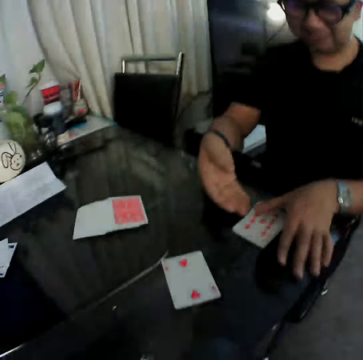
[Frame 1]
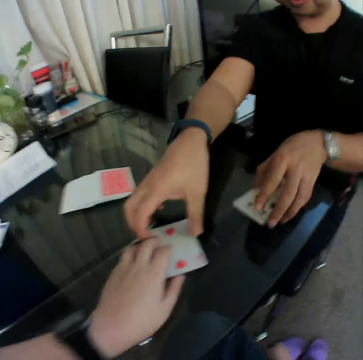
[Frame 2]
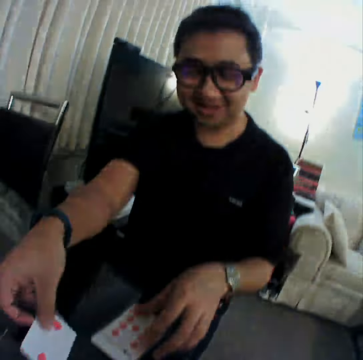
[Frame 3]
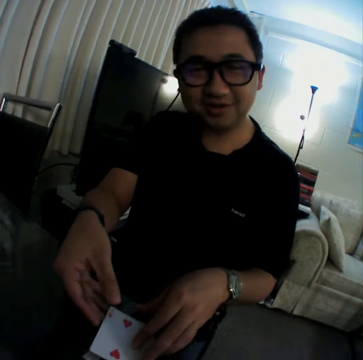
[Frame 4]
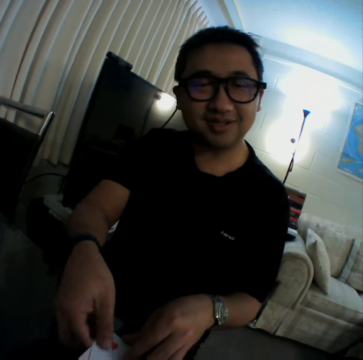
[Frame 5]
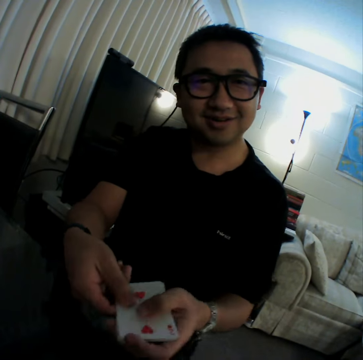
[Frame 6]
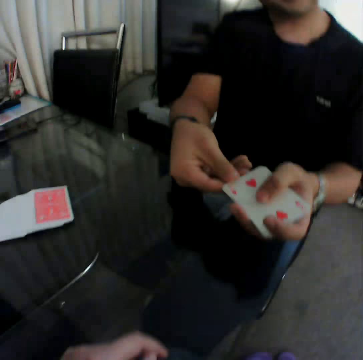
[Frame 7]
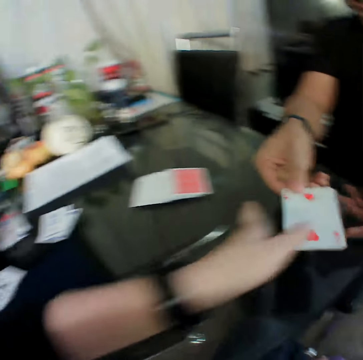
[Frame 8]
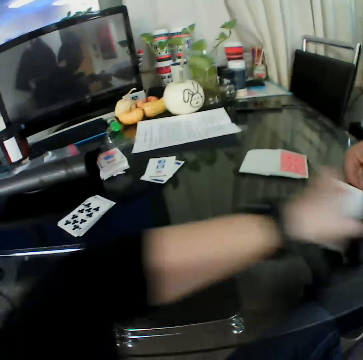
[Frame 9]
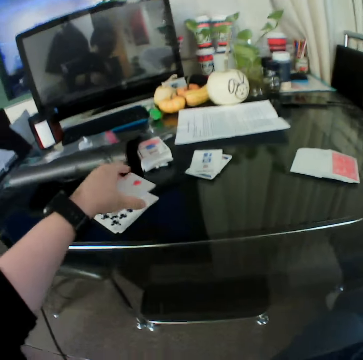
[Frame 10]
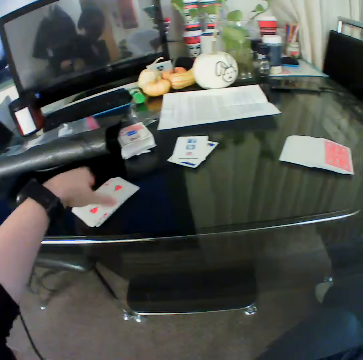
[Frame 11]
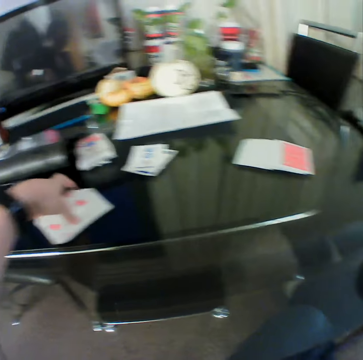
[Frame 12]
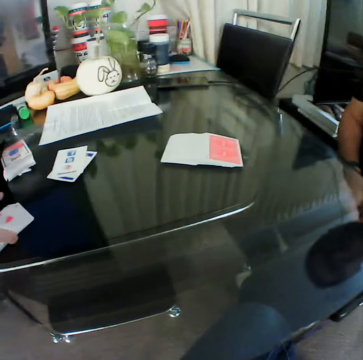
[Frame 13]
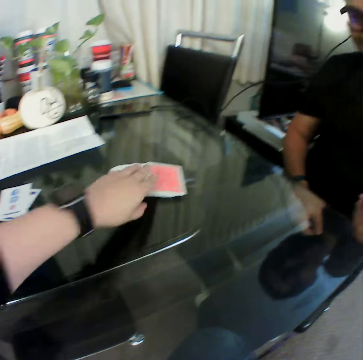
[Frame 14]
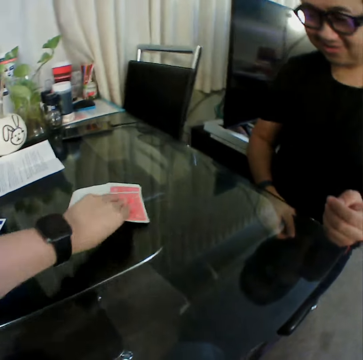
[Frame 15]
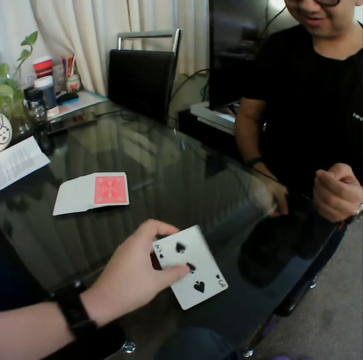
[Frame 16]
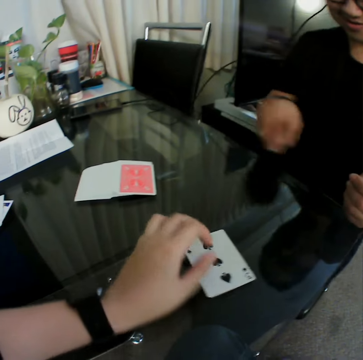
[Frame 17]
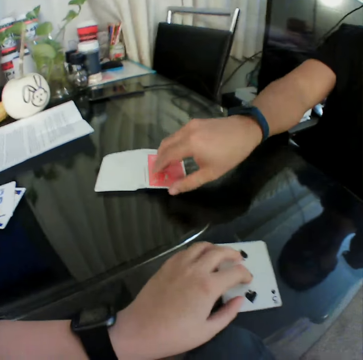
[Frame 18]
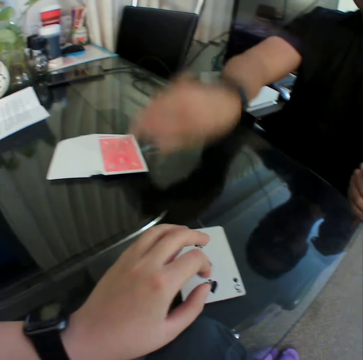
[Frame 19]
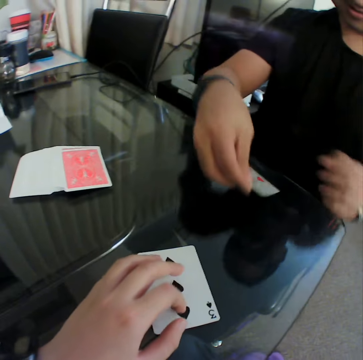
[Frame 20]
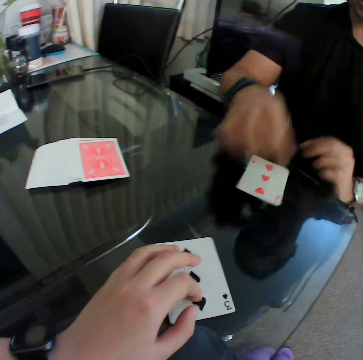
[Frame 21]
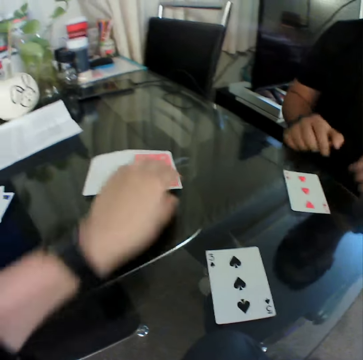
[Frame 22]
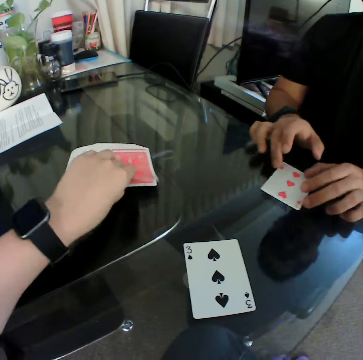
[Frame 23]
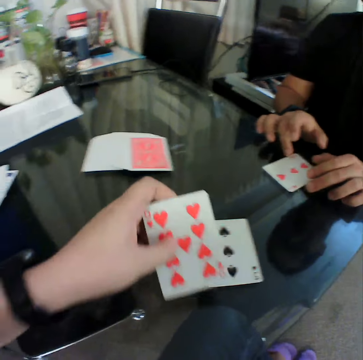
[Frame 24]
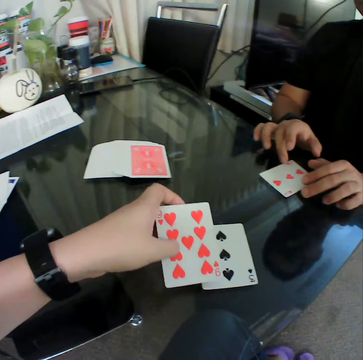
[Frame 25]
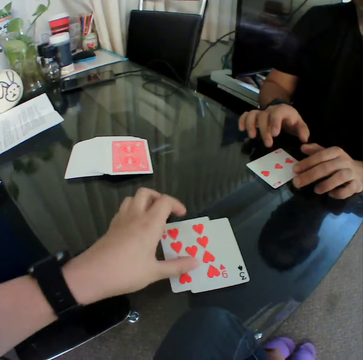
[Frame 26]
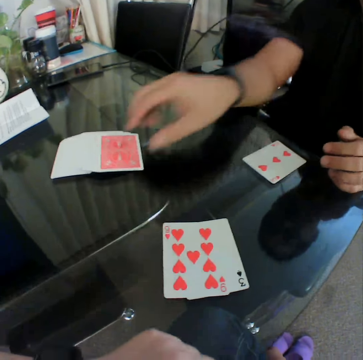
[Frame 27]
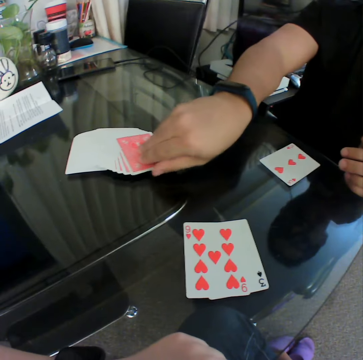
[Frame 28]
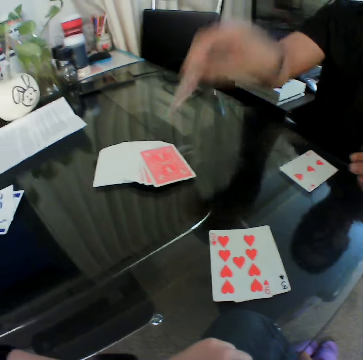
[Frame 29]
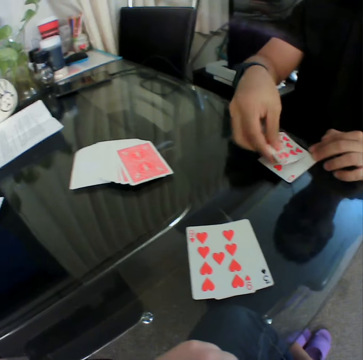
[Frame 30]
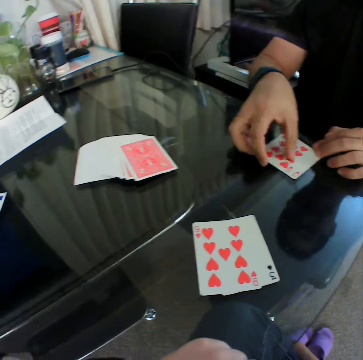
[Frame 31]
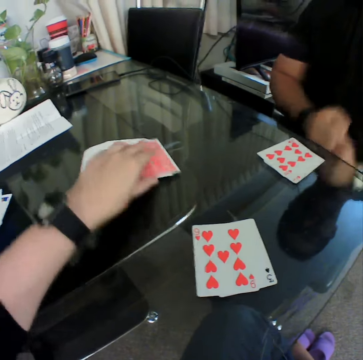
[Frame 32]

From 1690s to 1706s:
A man gathers the cards on the table with his hands. He holds the card with both hands. He hands the camera wearer the cards. The camera wearer collects the cards in the man's right hand with his left hand. They place the card in his left hand on the table. They adjust the cards on the table with his left hand. They pick a card from the deck of cards on the table with his left hand and place the card in his left hand on the table. The man picks a card from the deck of cards on the table with his right hand. He places the card in his right hand on the table. The camera wearer taps the card with her fingers. The man pulls his hands off the cards. He adjusts the card on the table with his hands. The camera wearer picks a card from the deck of cards on the table with his left hand. They check the card. They place the card in his left hand on the table. The man picks a card from the deck of cards on the table with his right hand. He checks the card. He places the card in his right hand on the table.

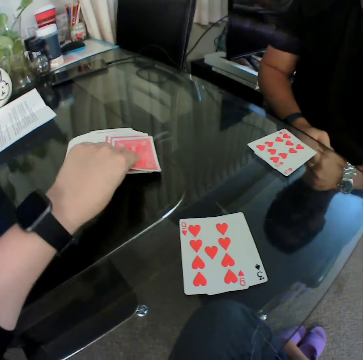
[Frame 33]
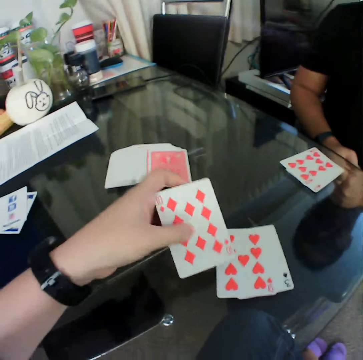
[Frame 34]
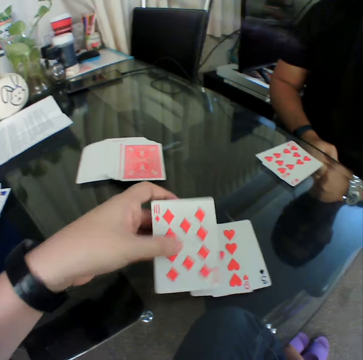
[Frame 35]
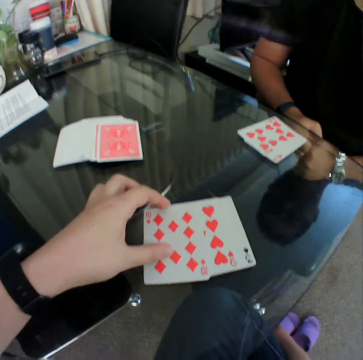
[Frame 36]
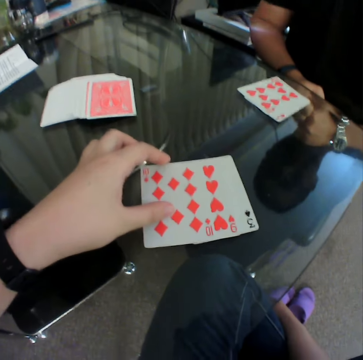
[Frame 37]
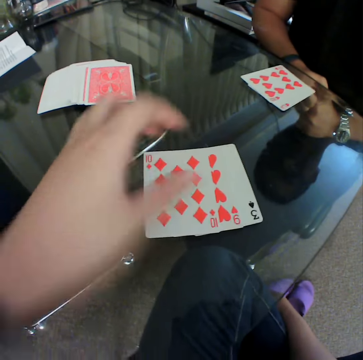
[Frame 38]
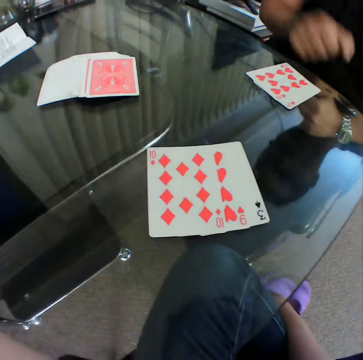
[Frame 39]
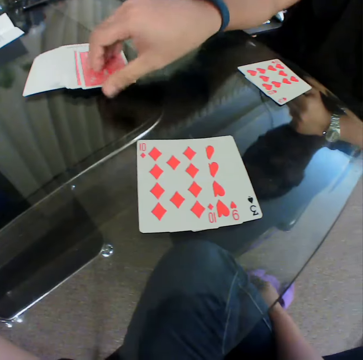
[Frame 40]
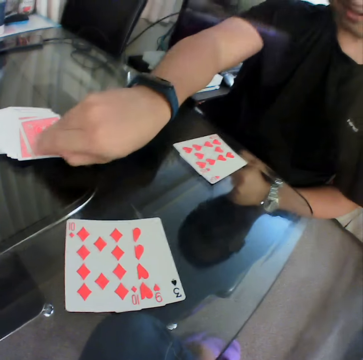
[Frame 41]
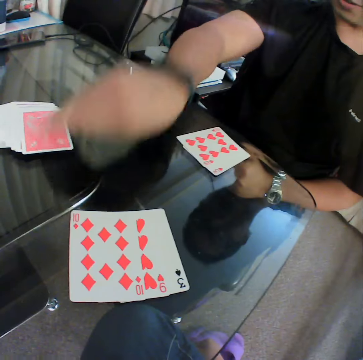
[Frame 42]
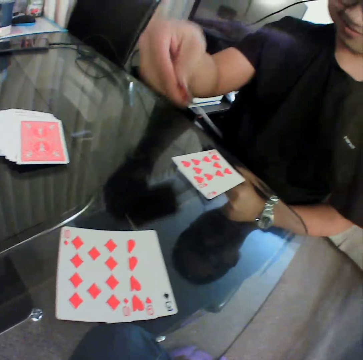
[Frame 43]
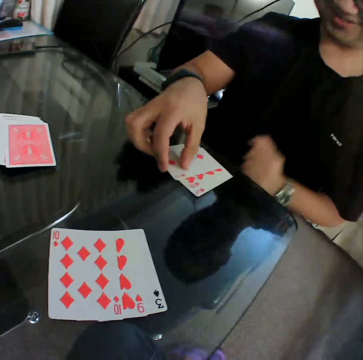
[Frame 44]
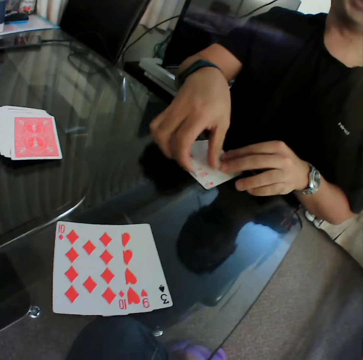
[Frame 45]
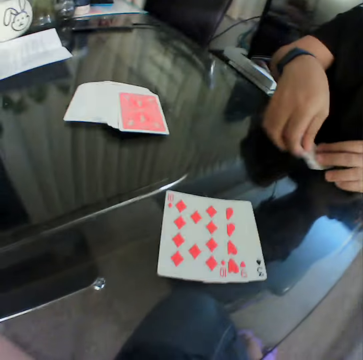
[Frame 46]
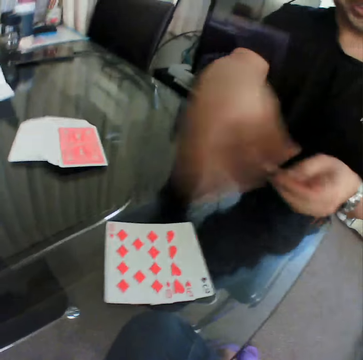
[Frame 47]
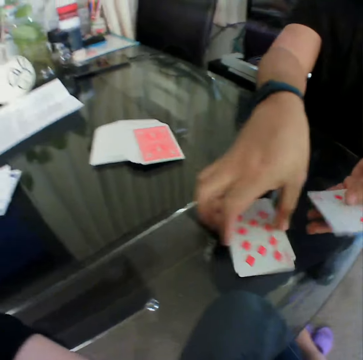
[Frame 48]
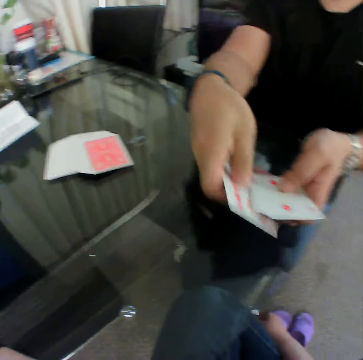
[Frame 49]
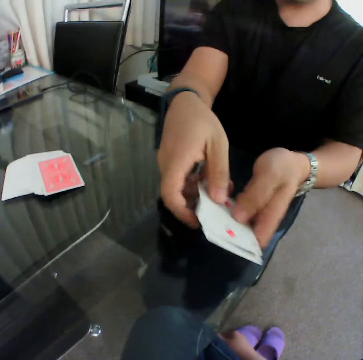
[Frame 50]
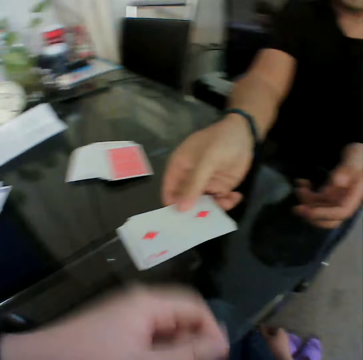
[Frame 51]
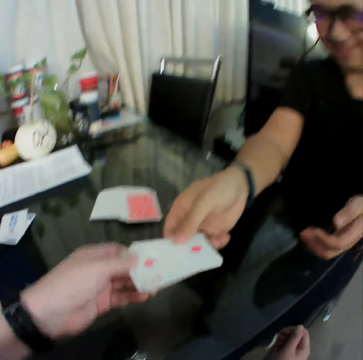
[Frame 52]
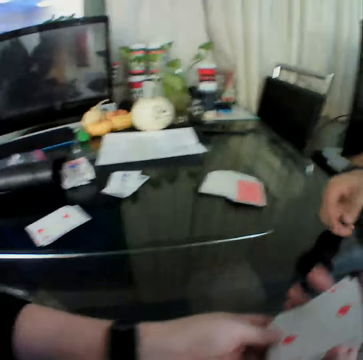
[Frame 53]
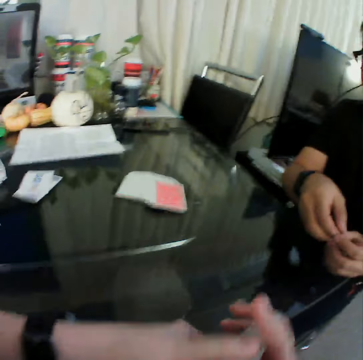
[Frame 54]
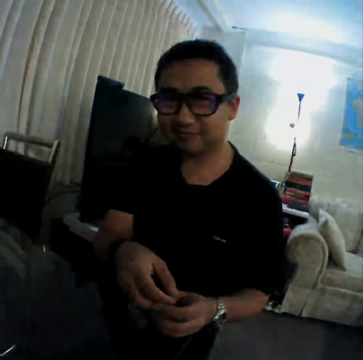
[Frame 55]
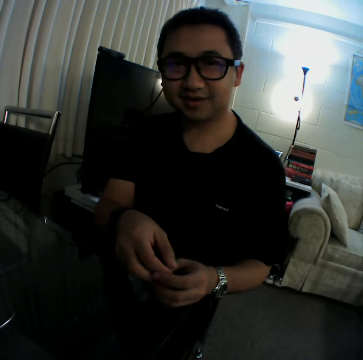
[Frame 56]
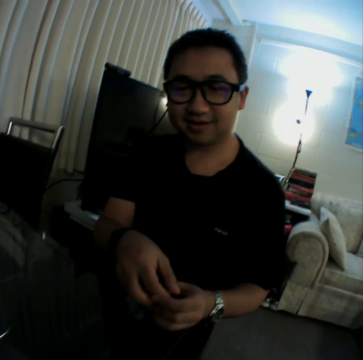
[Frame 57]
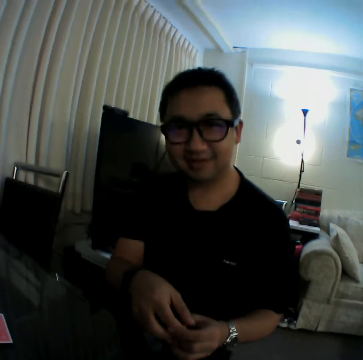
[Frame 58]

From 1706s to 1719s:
The camera wearer picks a card from the deck of cards on the table with his left hand. They check the card. They place the card in his left hand on the table. They pull her hand off the card. A man picks a card from the deck of cards on the table with his right hand. The man checks the card and places the card in his right hand on the table. The man gathers the cards on the table with his hands. The man hands the camera wearer the cards. The camera wearer collects the cards in the man's right hand with his left hand. They pass the card in his left hand to his right hand. They hold the cards with both hands. The man holds his fingers.

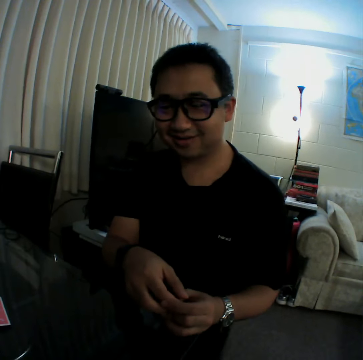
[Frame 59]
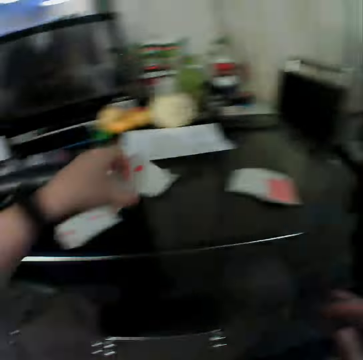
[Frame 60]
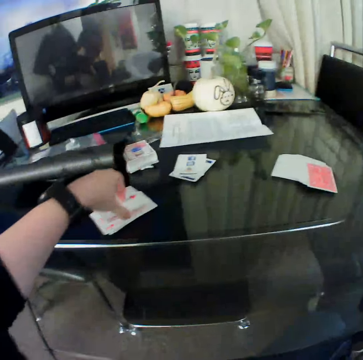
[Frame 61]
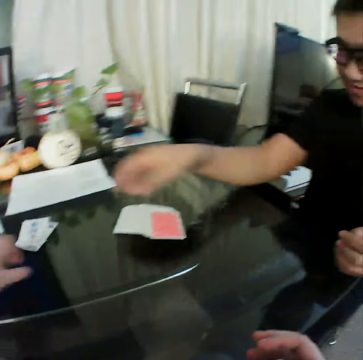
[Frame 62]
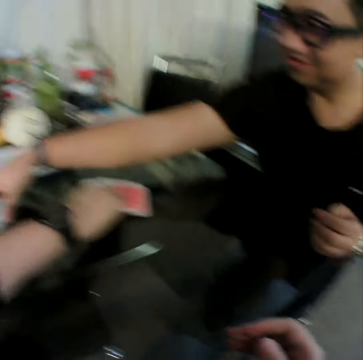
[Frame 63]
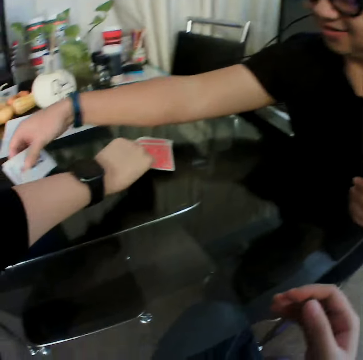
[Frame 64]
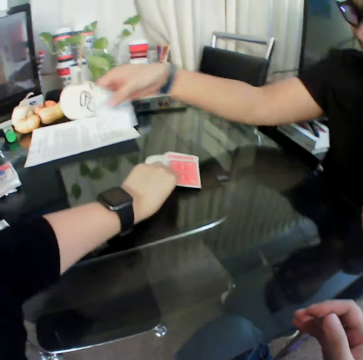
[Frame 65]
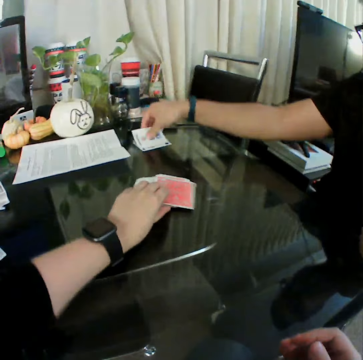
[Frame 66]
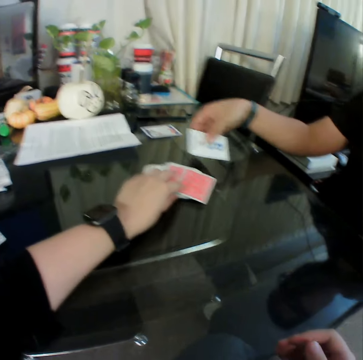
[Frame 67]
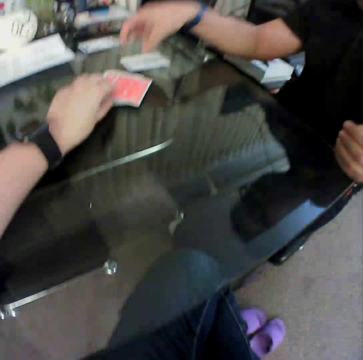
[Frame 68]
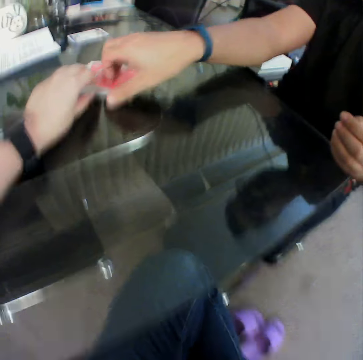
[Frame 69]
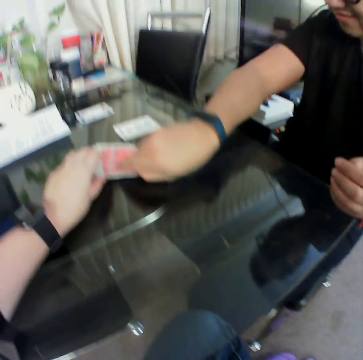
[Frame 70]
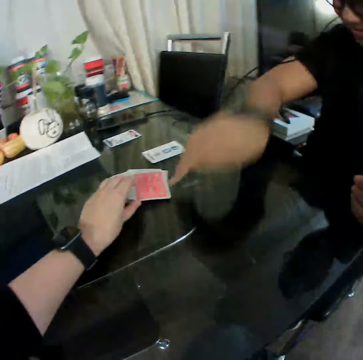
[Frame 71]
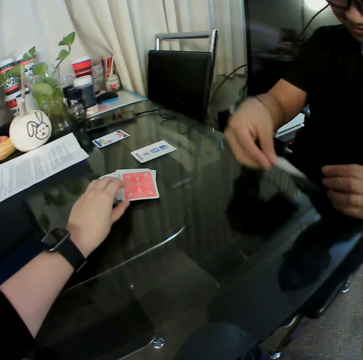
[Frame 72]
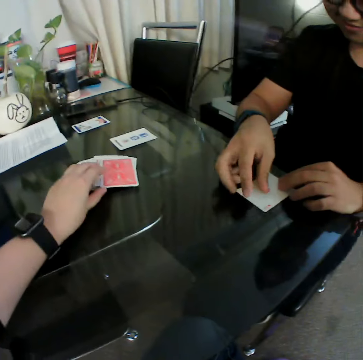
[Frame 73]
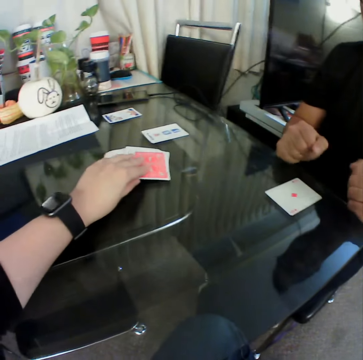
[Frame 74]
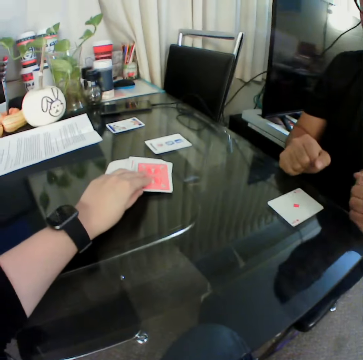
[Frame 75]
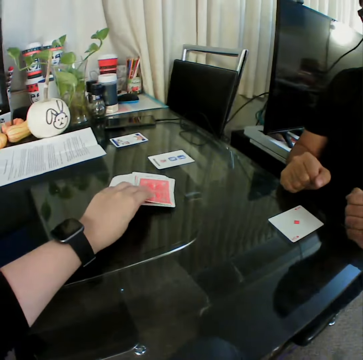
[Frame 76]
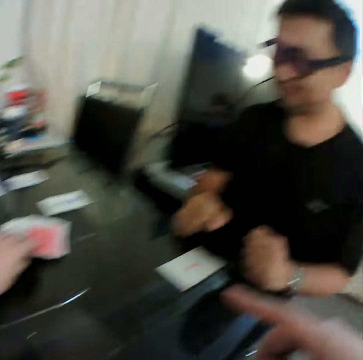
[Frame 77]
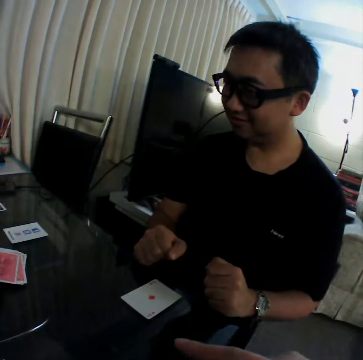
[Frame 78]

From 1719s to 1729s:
The camera wearer places the card in his left hand on the table. He places his left hand on the deck of cards on the table. He picks up a card. A man picks cards from the table with his right hand. The man places the card in his right hand on the table. The man picks up a card. The man places the card in his right hand on the table. The man picks a card from the deck of cards on the table with his right hand. The man places the card in his right hand on the table. The camera wearer picks up a card.
